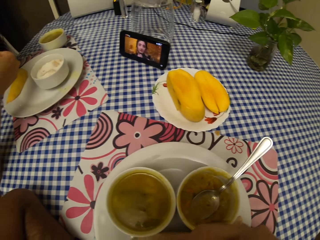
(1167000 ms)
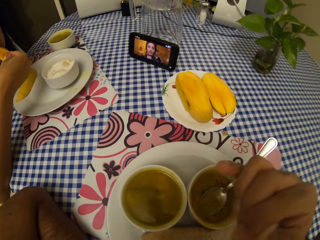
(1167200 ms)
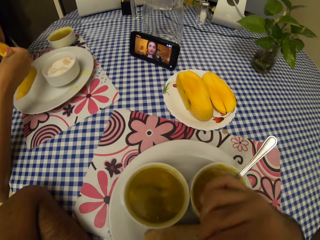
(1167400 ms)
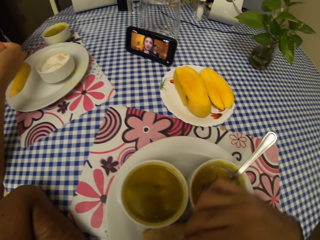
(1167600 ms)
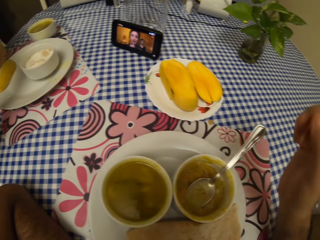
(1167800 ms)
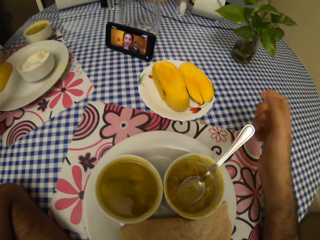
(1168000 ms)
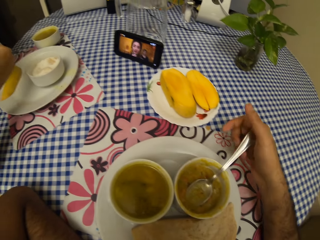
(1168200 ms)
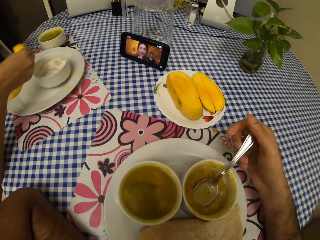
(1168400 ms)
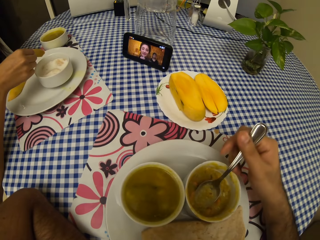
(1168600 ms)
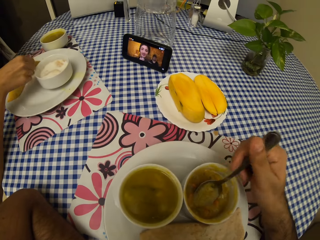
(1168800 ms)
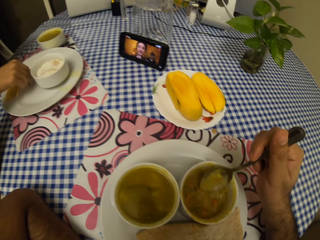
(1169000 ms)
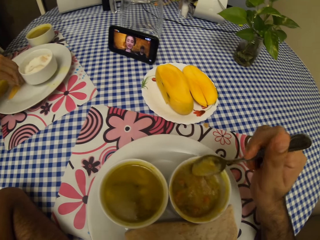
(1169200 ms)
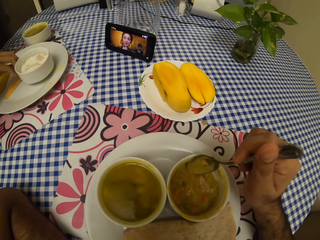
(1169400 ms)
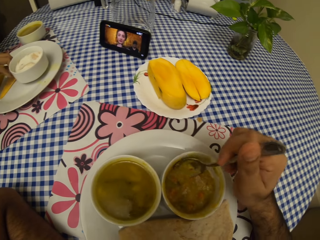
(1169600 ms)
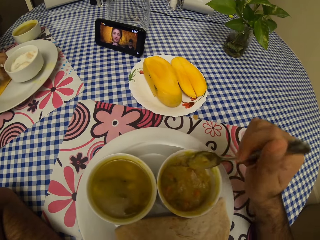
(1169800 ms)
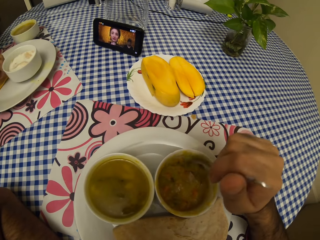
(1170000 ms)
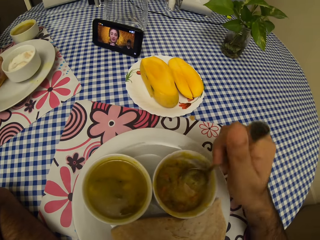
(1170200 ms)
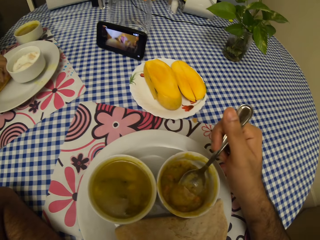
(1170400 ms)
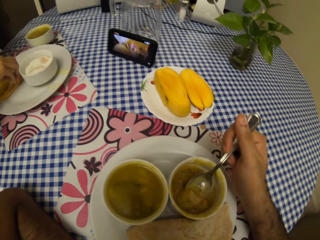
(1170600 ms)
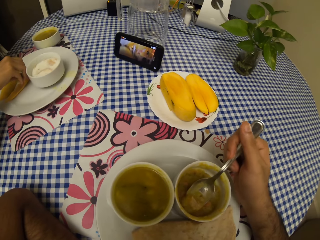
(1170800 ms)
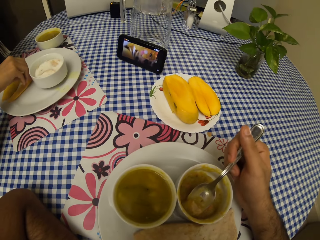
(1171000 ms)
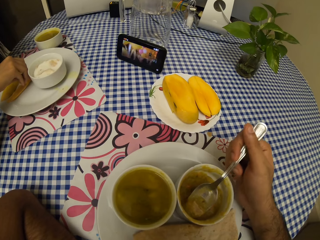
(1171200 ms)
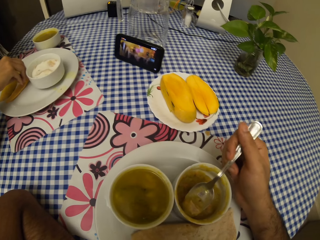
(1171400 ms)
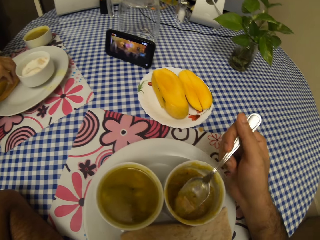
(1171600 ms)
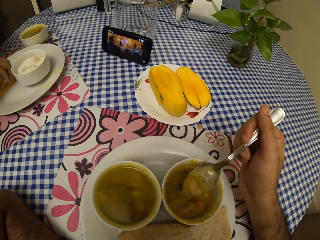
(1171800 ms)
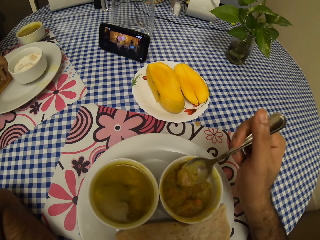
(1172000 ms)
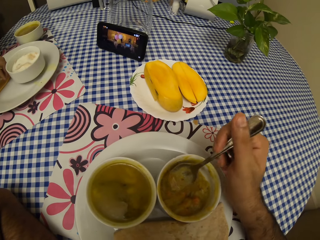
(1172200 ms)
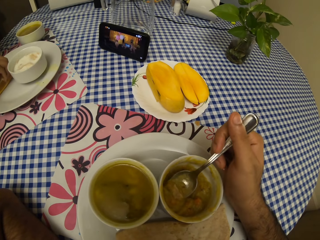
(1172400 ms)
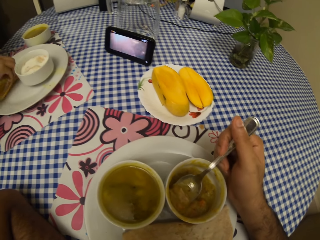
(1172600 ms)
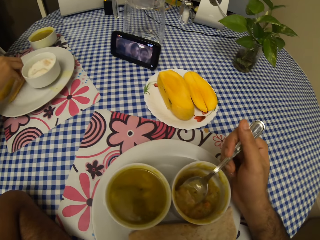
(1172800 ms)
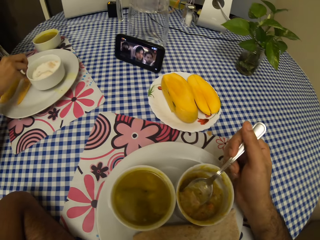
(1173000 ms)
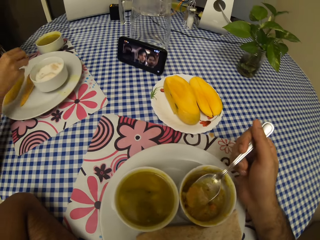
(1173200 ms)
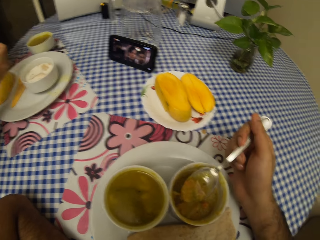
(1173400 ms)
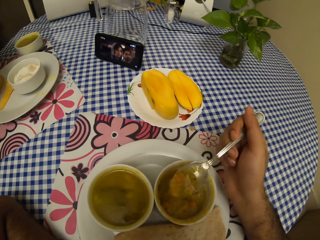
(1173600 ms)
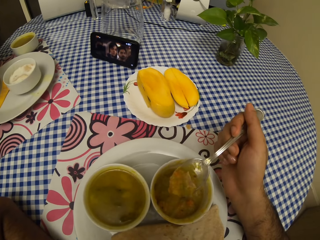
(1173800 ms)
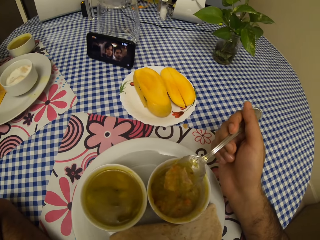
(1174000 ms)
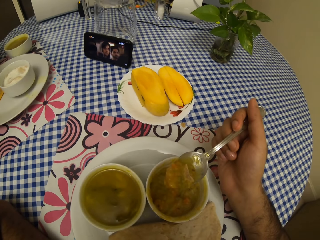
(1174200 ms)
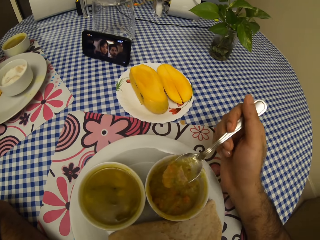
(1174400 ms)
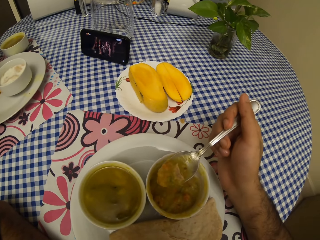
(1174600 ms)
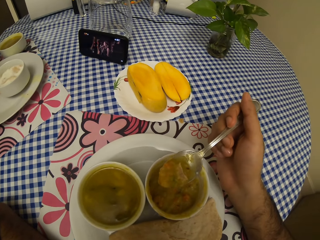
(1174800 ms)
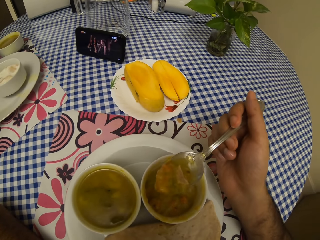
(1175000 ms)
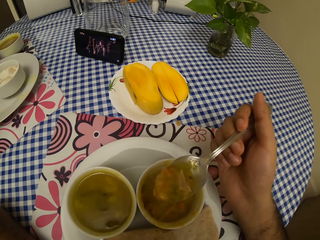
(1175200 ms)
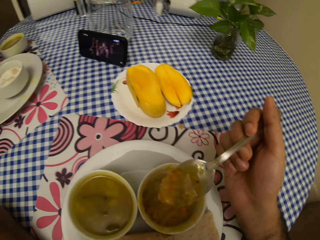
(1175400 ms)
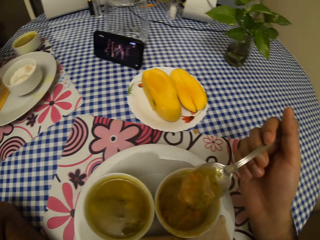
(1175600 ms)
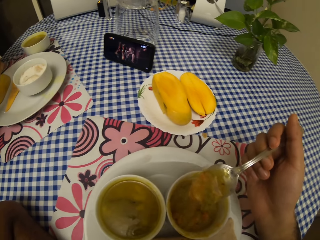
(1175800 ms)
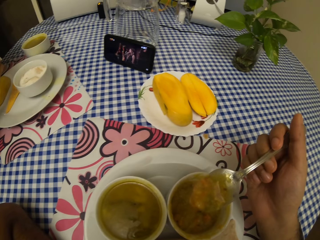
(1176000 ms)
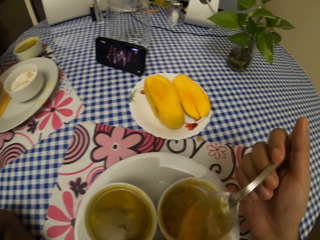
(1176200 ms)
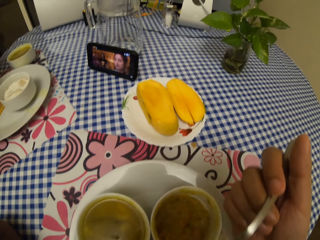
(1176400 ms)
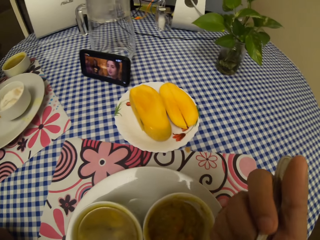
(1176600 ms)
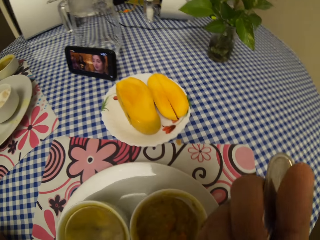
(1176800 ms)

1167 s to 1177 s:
A lady eats the mango. The camera wearer holds the spoon. The lady puts the mango peel on the plate. The camera wearer eats and mixes the food.

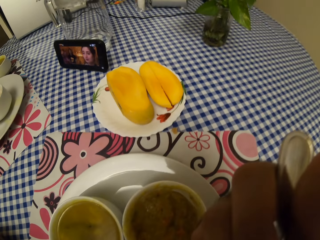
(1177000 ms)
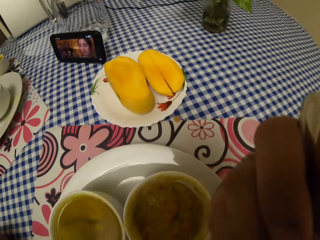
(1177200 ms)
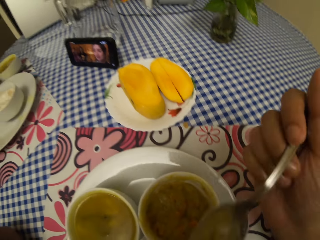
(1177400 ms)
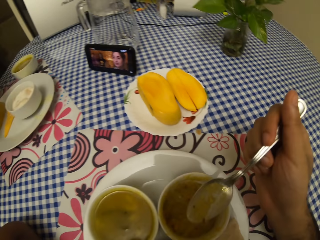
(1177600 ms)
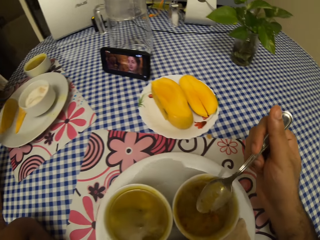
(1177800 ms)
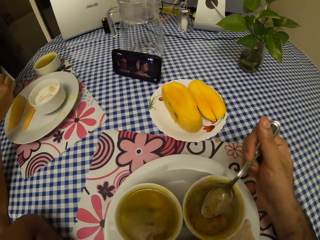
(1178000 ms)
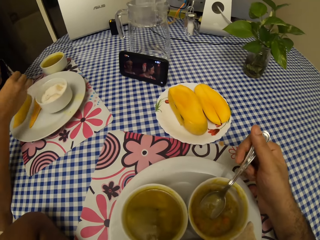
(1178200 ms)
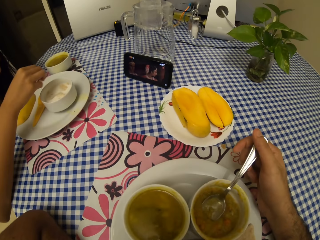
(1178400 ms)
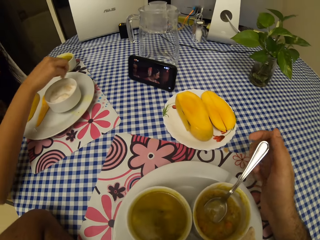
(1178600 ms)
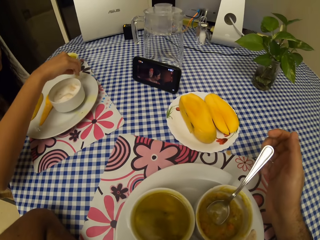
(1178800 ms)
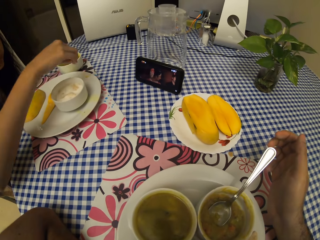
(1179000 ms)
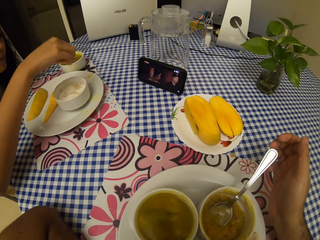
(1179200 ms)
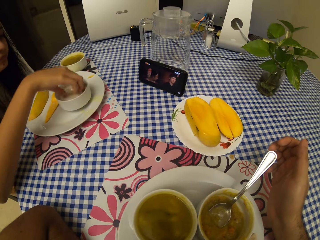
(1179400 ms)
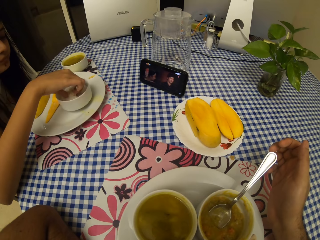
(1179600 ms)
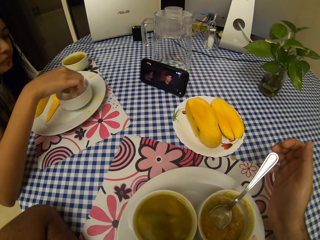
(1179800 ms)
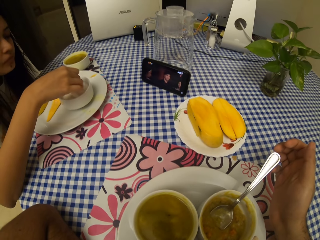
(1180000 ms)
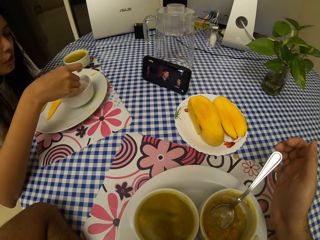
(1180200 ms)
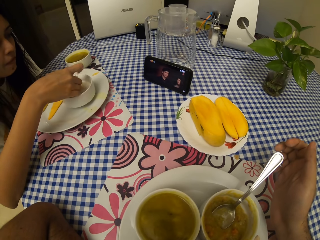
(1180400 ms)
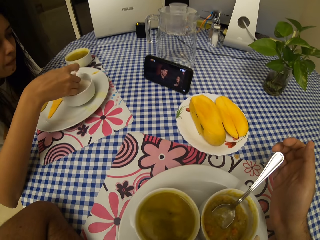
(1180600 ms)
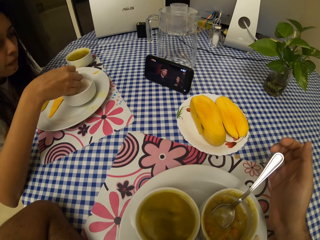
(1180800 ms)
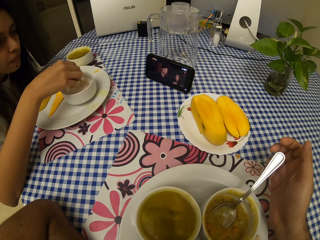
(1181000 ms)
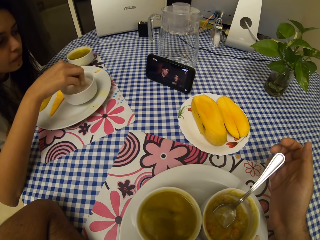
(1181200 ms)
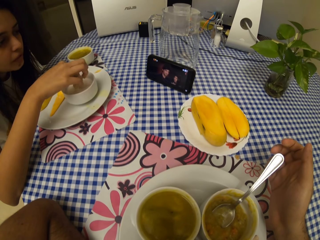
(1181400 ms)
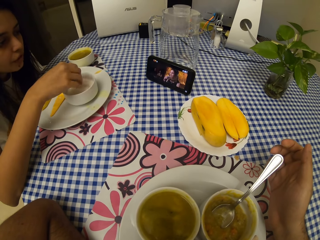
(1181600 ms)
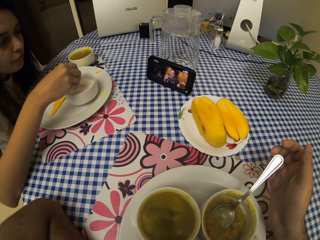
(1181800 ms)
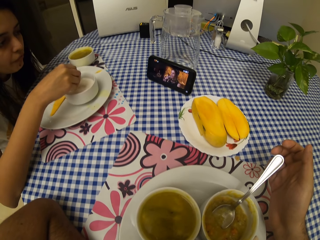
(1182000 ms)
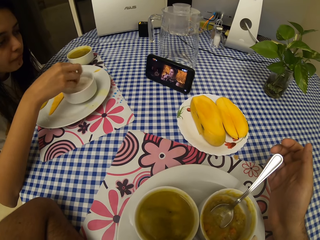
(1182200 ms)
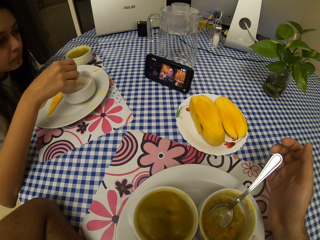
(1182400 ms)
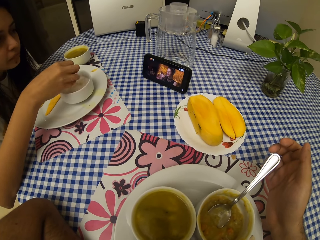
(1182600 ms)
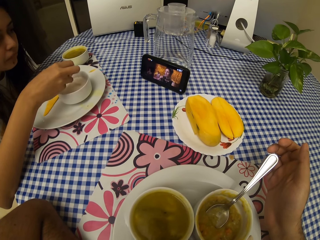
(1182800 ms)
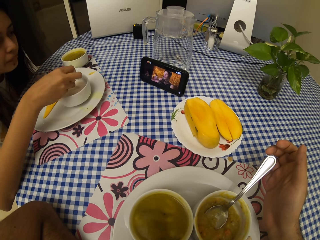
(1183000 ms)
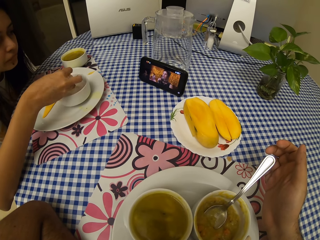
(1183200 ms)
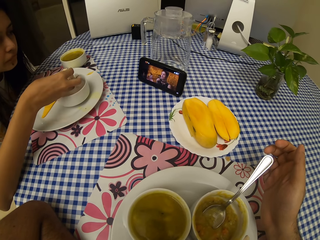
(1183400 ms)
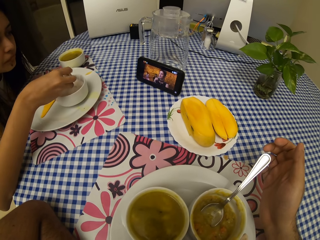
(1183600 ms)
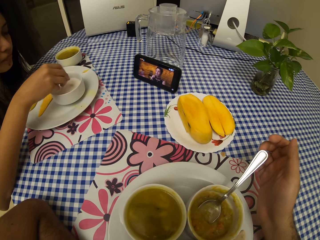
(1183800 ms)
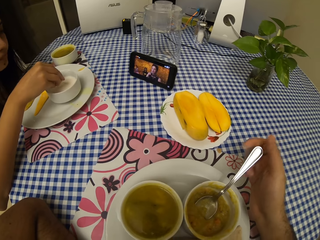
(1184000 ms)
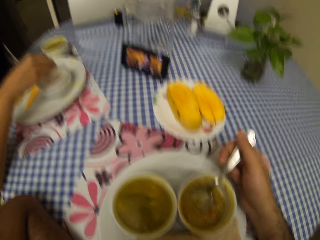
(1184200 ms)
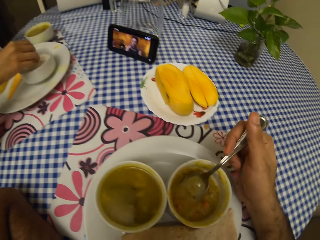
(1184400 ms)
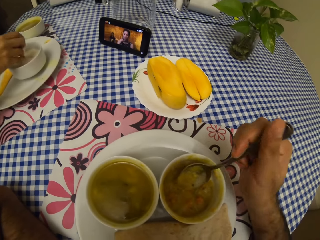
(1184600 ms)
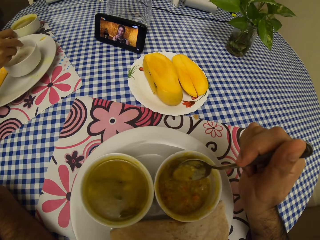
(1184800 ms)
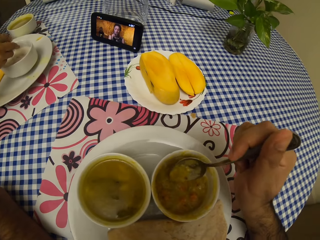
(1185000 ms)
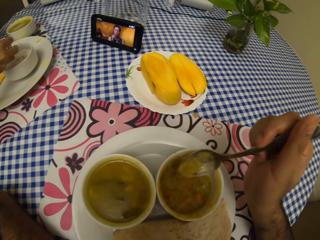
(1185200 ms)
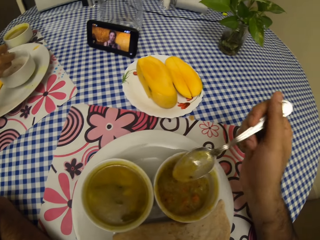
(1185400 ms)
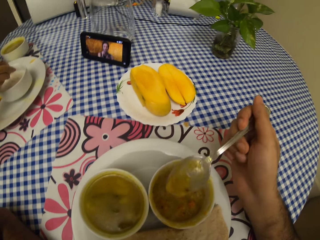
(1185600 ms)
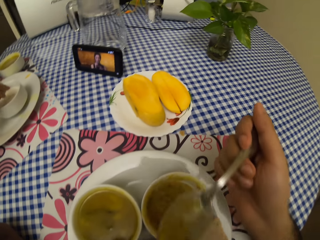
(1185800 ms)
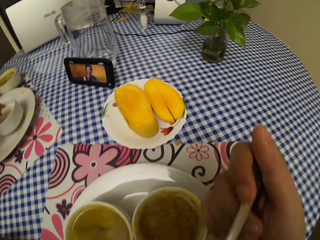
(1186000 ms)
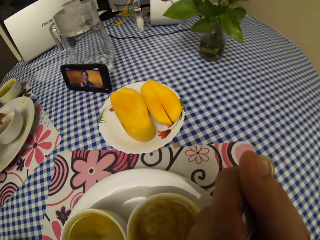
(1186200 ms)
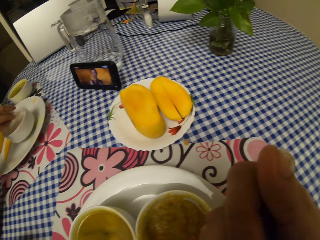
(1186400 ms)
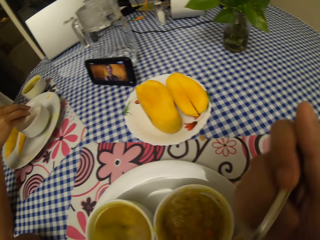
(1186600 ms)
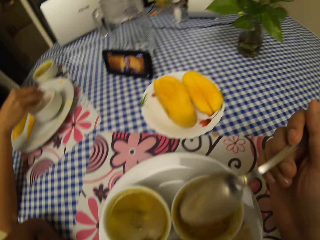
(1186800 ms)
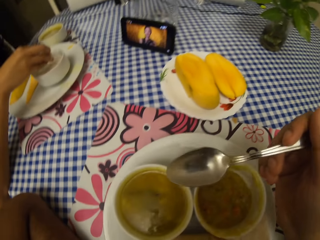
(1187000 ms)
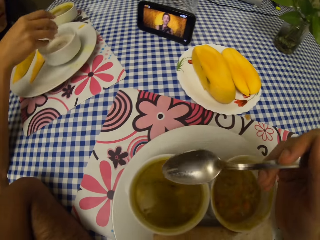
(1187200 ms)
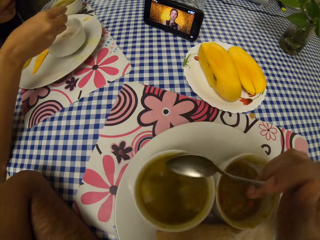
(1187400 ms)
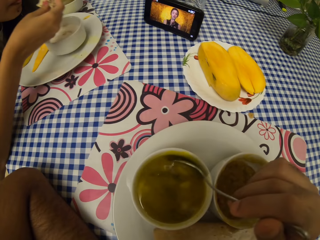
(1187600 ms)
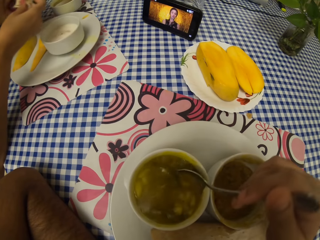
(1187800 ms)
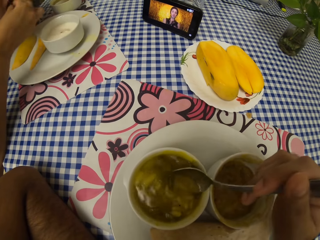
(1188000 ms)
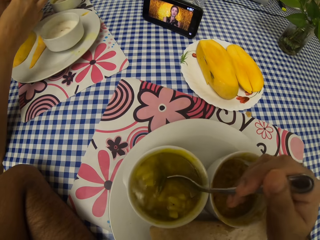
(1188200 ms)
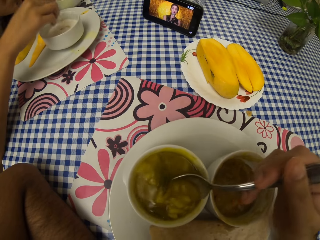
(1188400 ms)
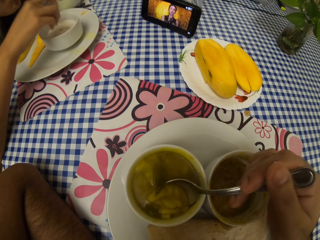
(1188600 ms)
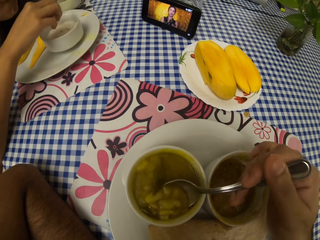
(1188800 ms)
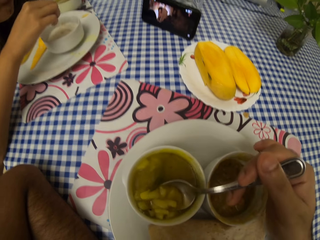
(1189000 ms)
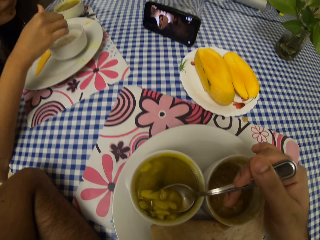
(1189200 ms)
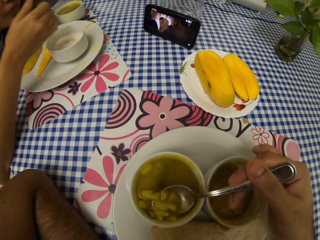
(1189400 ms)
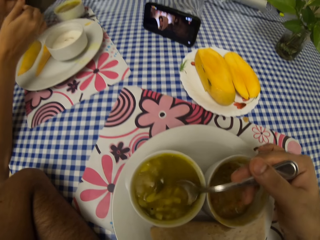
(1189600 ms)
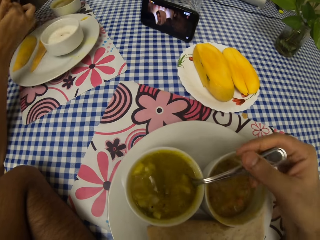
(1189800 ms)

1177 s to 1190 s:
The camera wearer eats. A lady puts dirt on the side of the plate and holds the food. The lady eats the food. The camera wearer holds the spoon. They eat. They mix the food. The lady eats.
